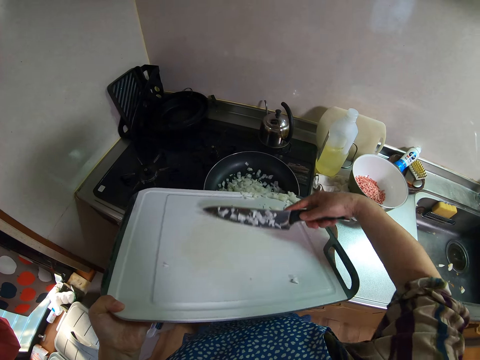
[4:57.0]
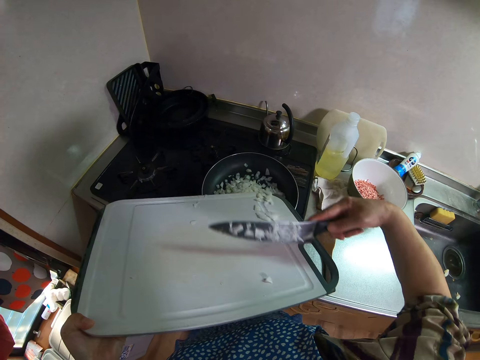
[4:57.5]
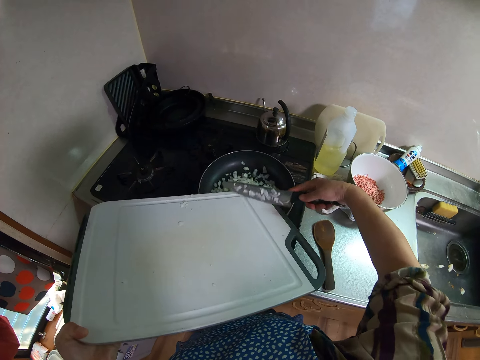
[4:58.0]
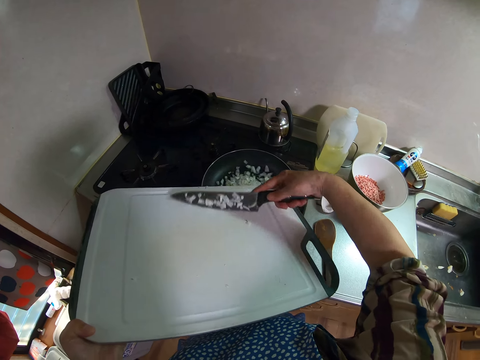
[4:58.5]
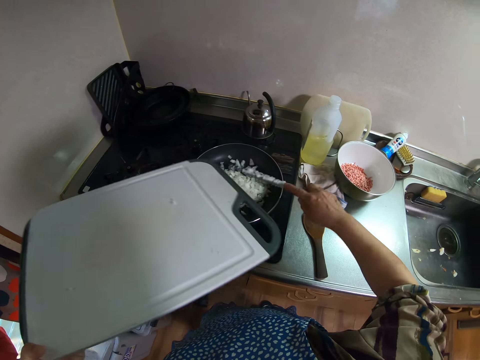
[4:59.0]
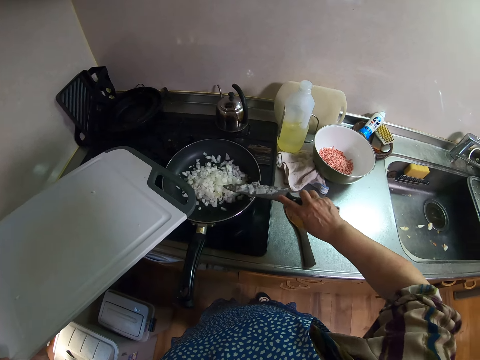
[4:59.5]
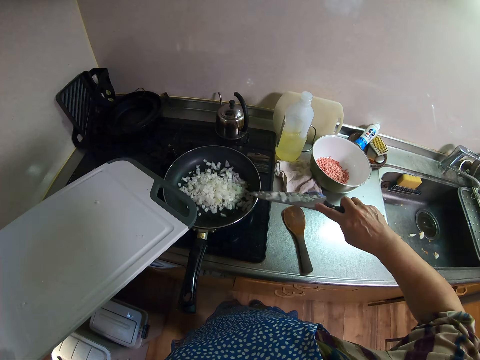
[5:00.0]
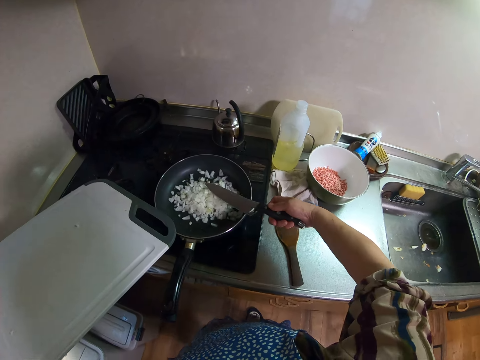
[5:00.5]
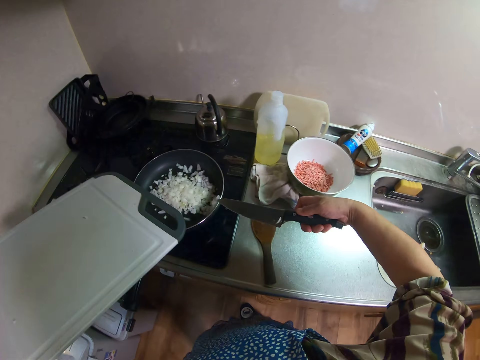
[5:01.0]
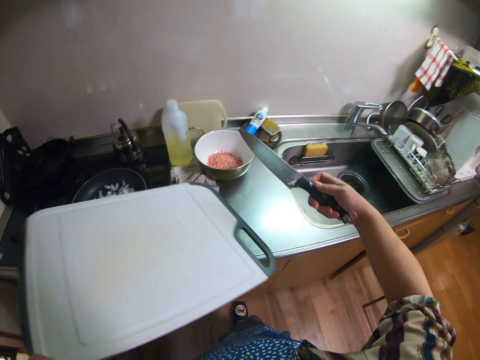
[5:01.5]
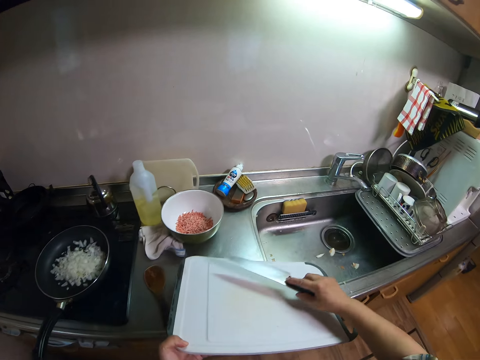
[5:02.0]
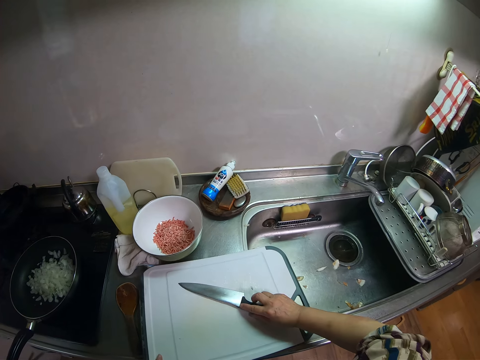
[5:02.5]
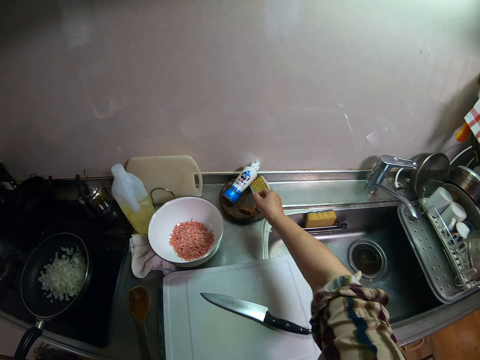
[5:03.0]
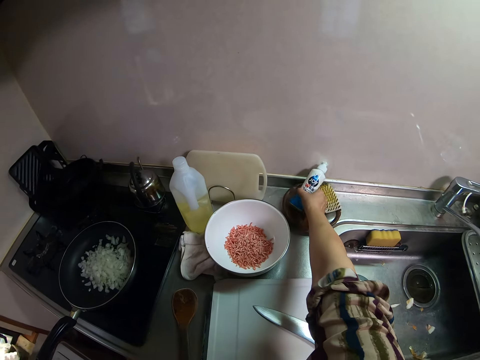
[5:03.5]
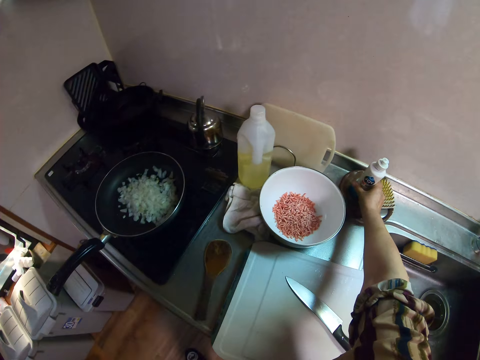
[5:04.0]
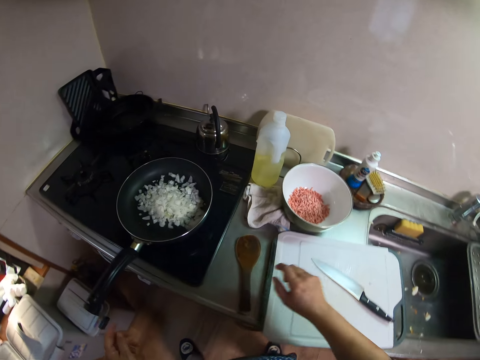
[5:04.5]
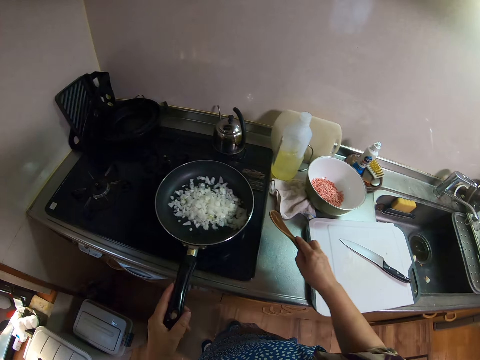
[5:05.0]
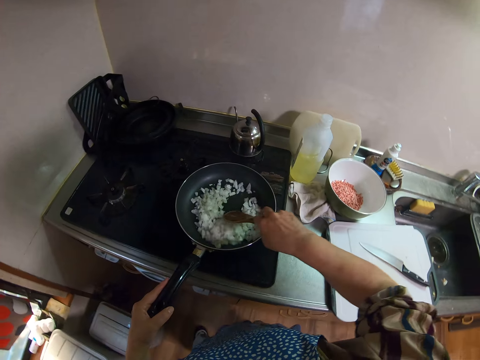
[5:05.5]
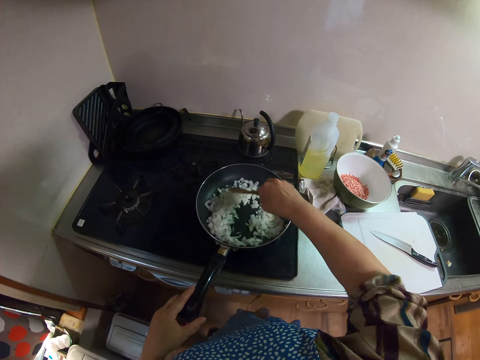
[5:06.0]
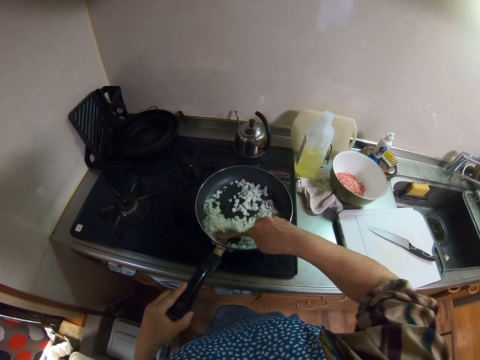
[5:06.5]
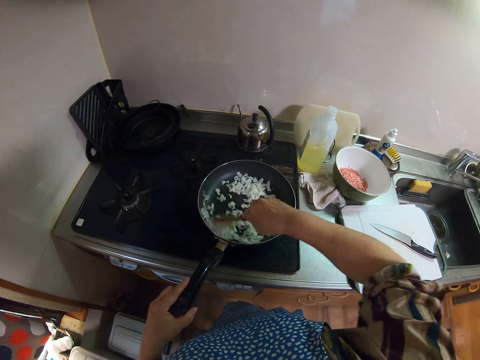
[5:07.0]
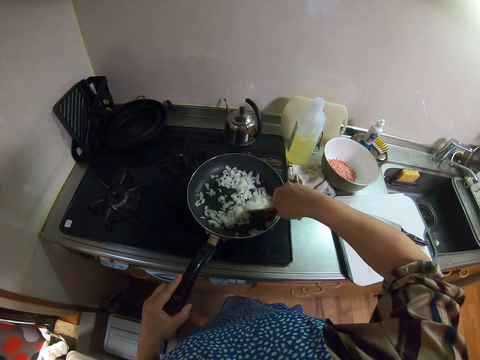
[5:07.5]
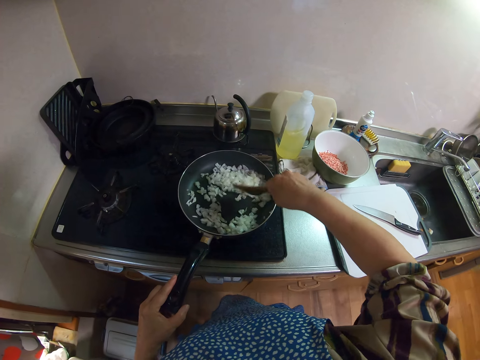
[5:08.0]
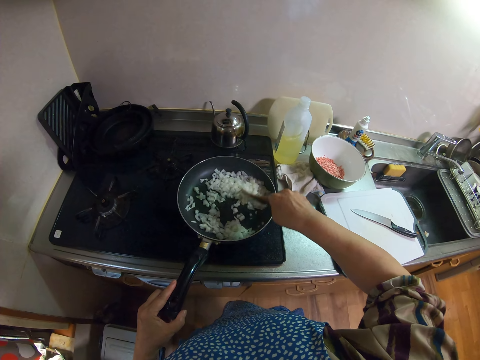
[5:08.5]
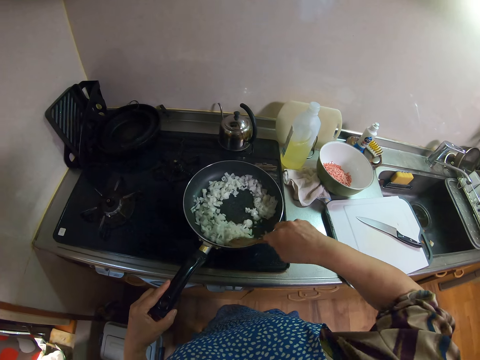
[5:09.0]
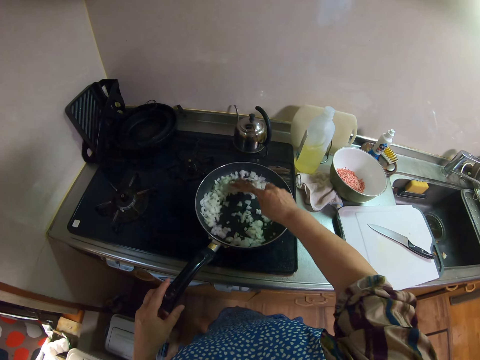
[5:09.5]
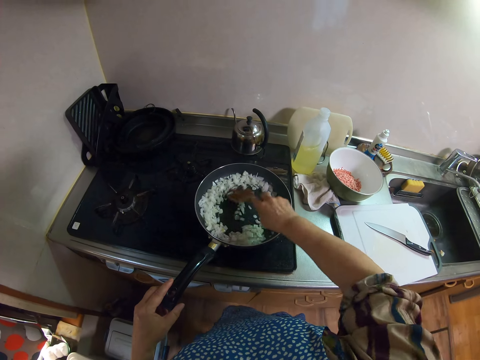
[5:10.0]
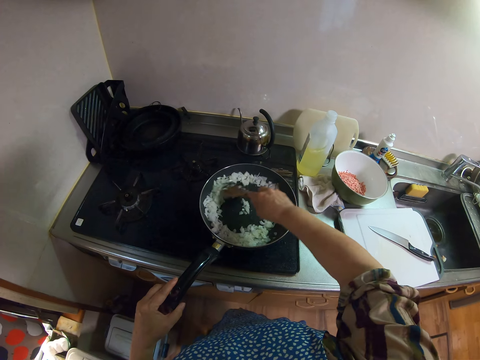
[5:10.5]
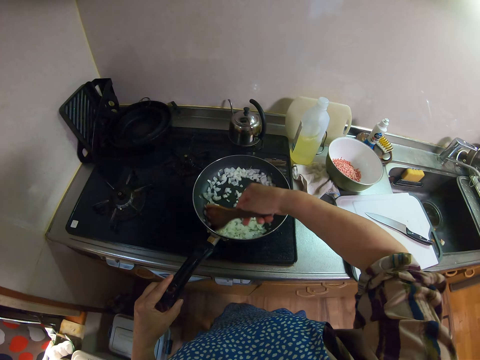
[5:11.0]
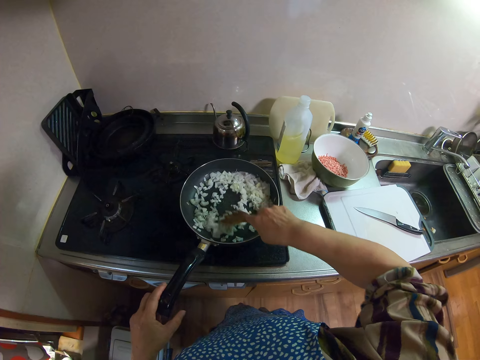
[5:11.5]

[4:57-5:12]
The camera wearer scrapes the knife on the frypan. They clean the knife with the pan. They place the knife on the cutting board. They place the cutting board on the sink slab. They adjust a soap container on the sink slab. They lift the bottle. They pick up the wooden stirrer from the sink slab. They hold the handle of the frypan. They stir the onions with the wooden stirrer.

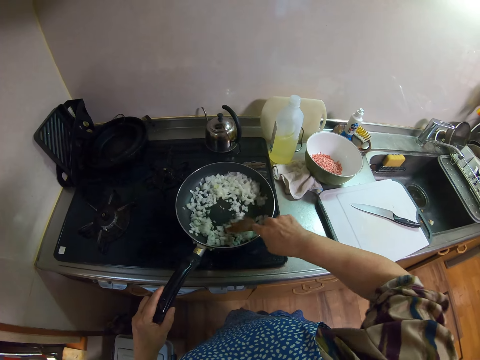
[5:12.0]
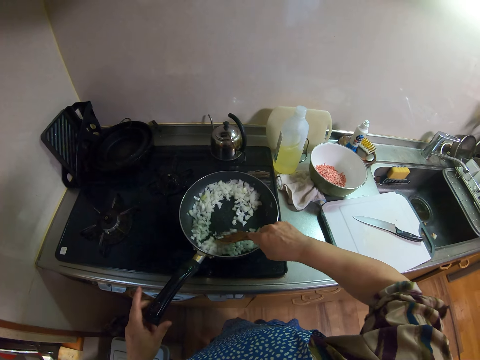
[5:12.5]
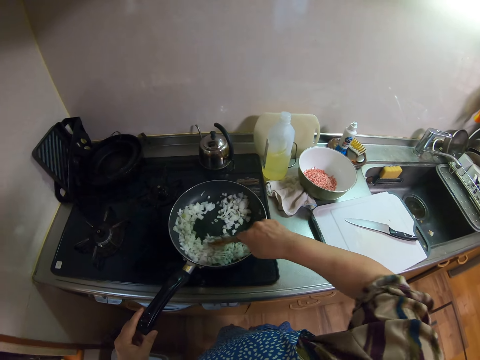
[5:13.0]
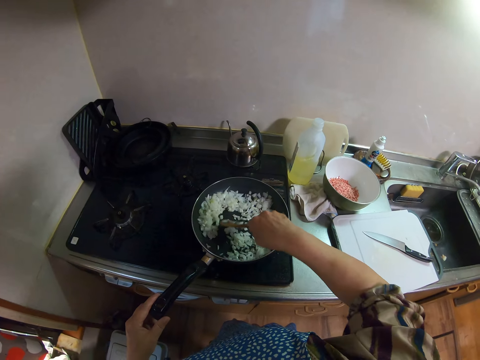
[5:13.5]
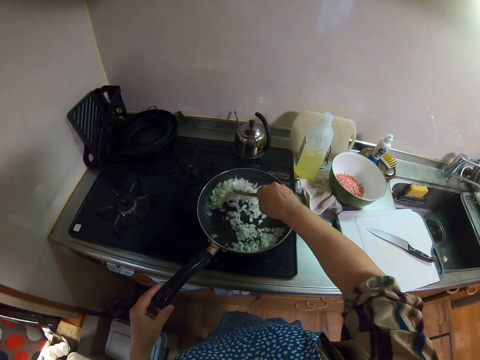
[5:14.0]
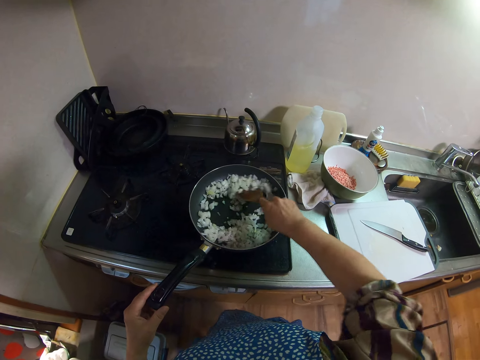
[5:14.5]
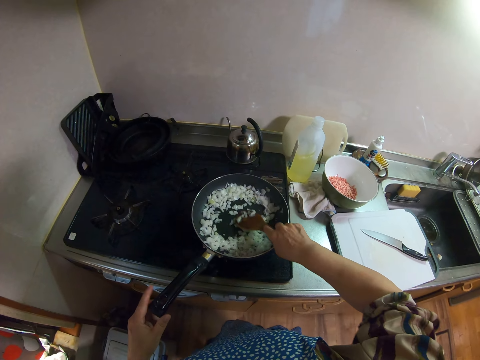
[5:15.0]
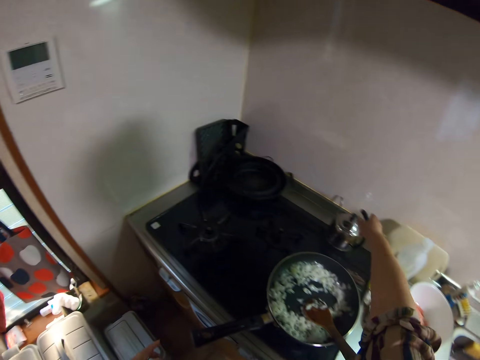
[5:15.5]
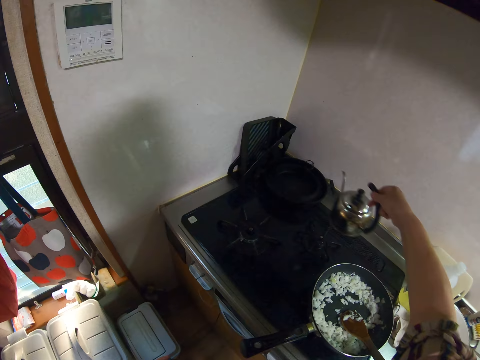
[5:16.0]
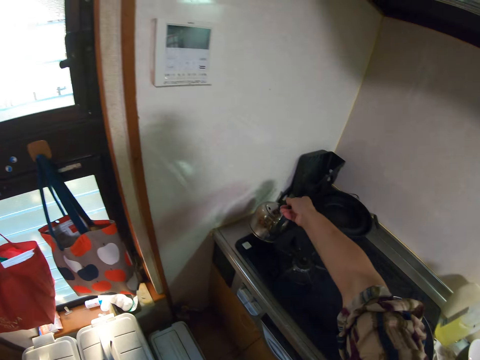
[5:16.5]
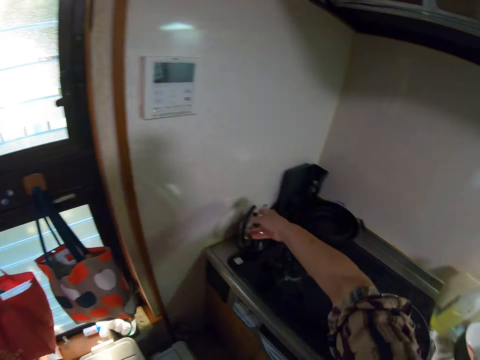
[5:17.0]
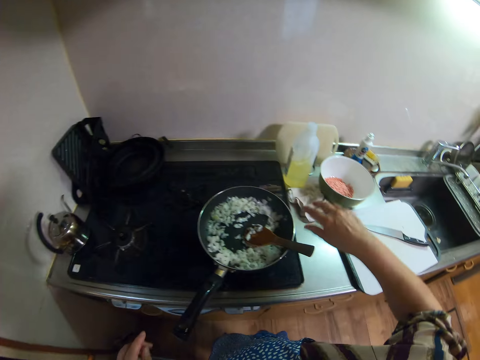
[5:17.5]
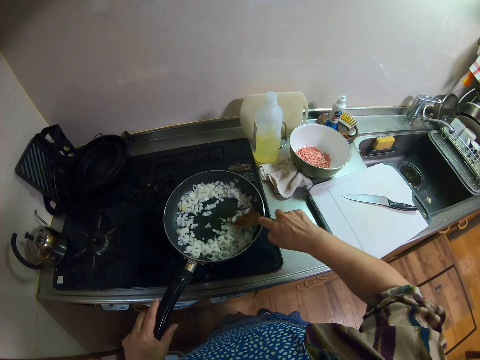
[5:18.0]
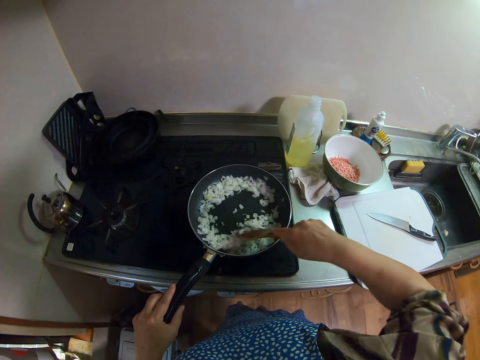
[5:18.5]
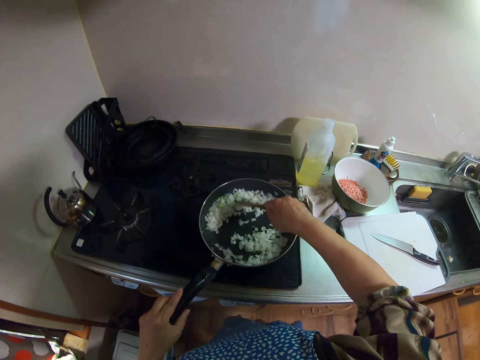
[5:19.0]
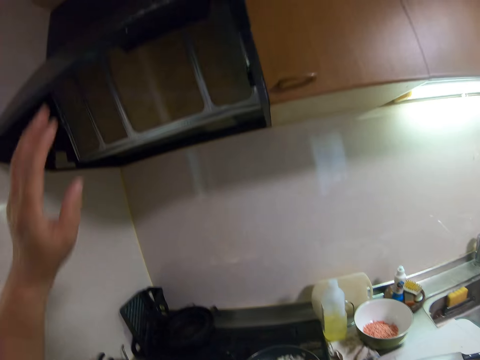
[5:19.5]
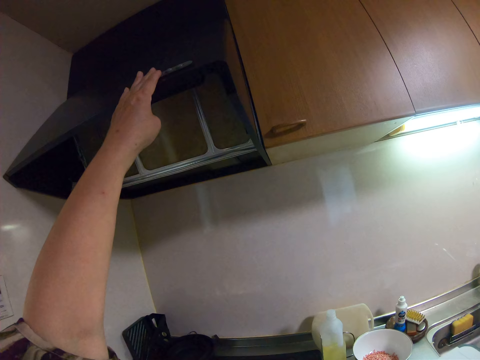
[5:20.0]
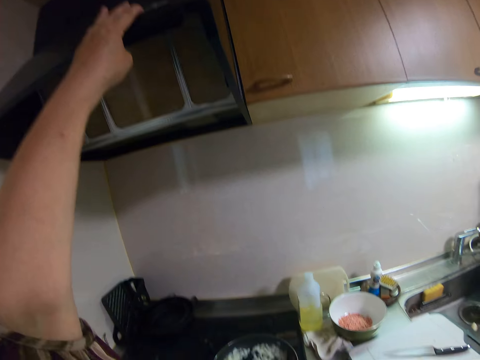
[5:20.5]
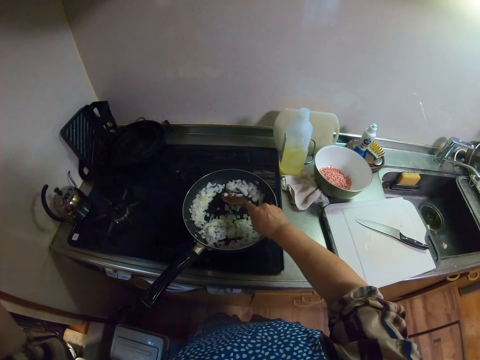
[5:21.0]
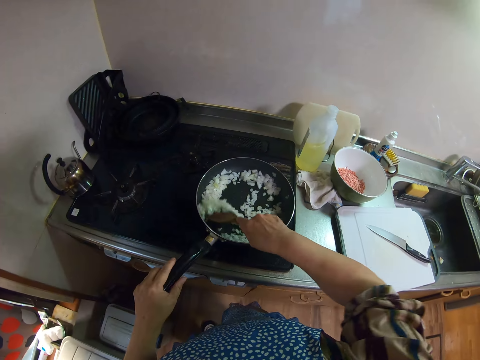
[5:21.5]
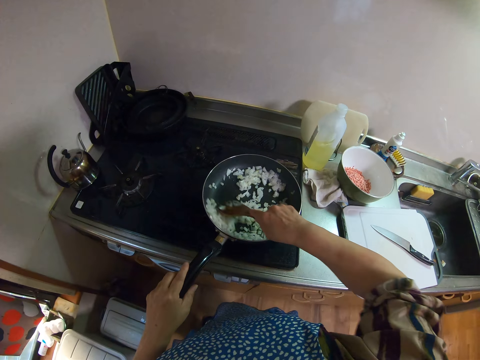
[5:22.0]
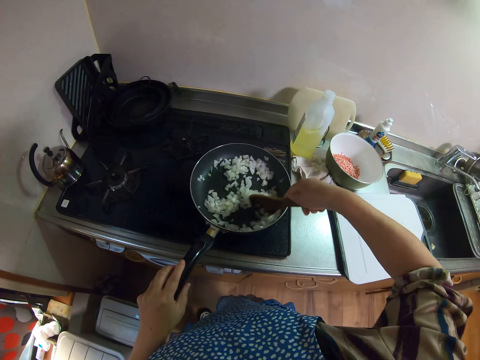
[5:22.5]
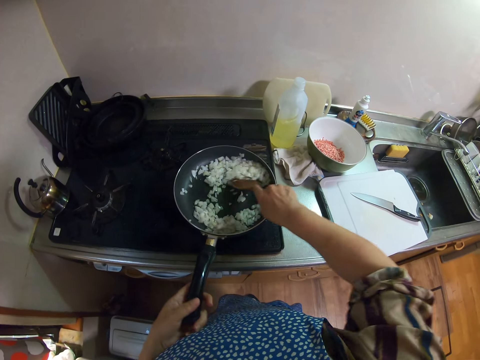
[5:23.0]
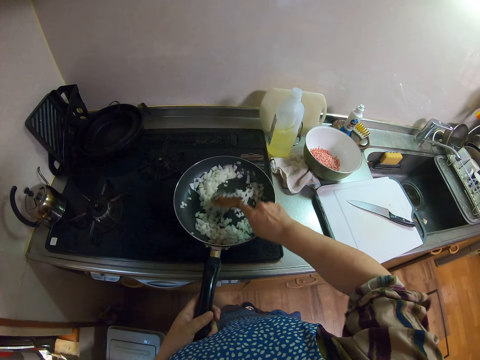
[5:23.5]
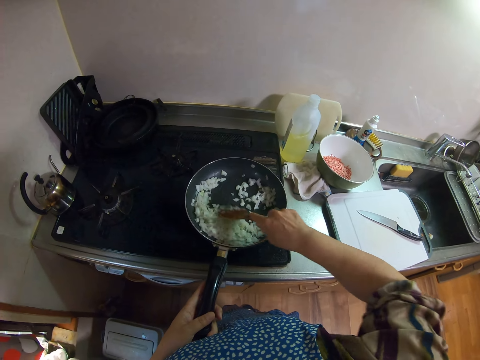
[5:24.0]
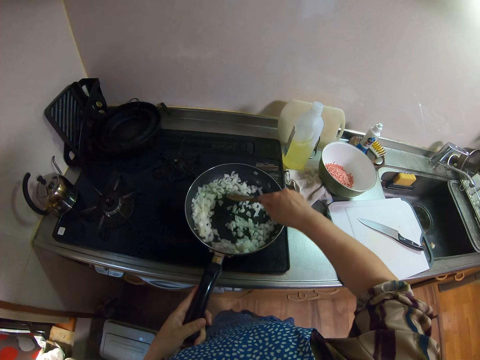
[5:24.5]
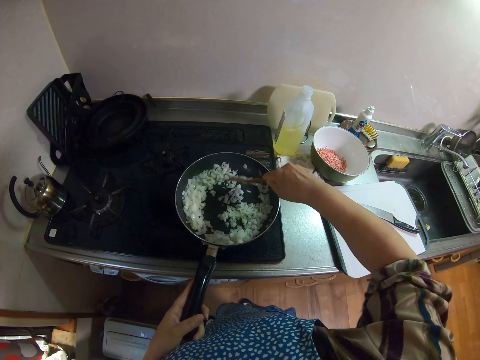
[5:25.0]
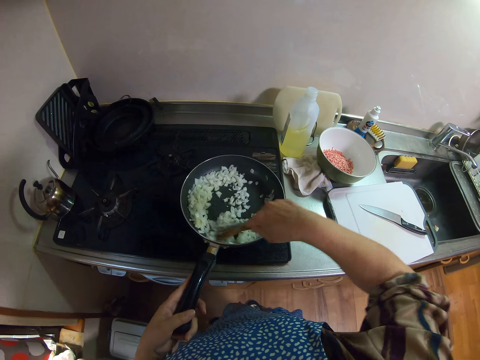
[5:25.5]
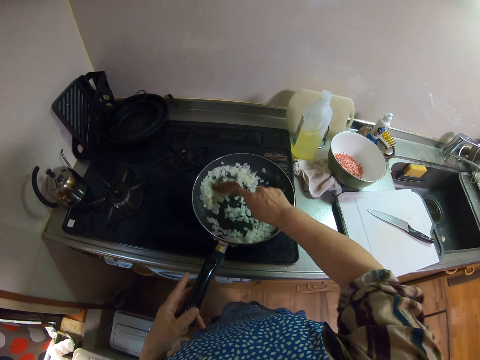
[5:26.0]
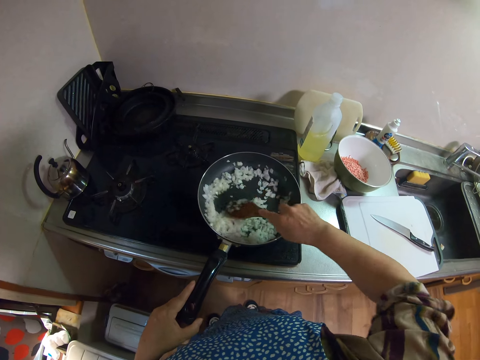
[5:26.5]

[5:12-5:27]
The camera wearer picks up a kettle in front of the range cooker. They drop the kettle on the left side of the range cooker. They stir the onions with the wooden stirrer. They hold the handle of the frypan. They adjust a button on the shelf above the range cooker. They touch the cabinetry. They continue to hold the frypan. They stir the onions.
